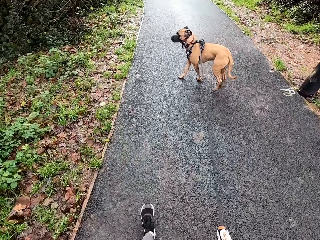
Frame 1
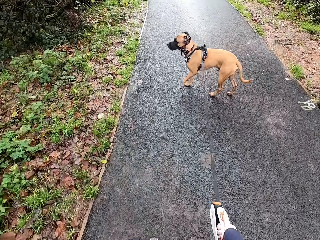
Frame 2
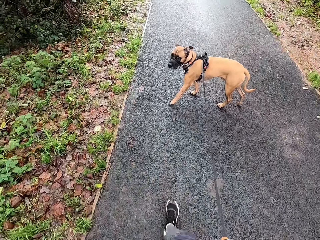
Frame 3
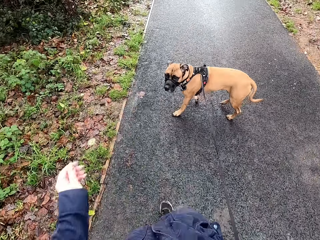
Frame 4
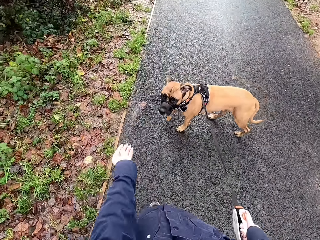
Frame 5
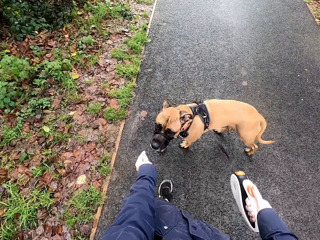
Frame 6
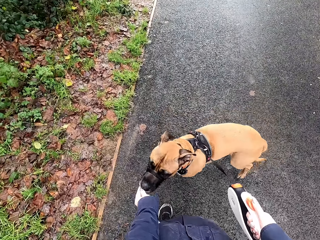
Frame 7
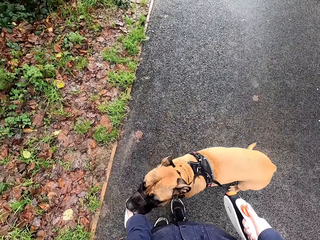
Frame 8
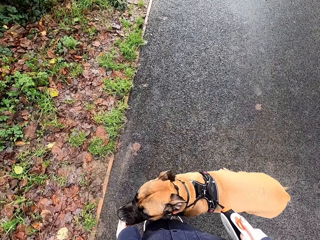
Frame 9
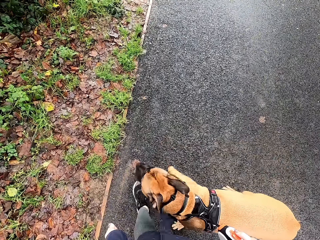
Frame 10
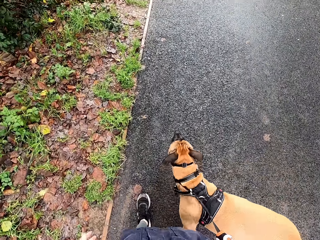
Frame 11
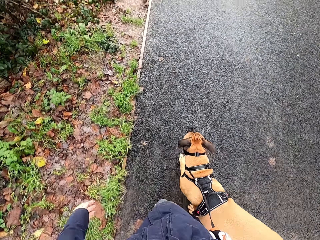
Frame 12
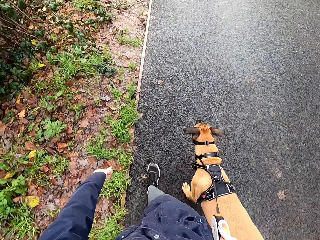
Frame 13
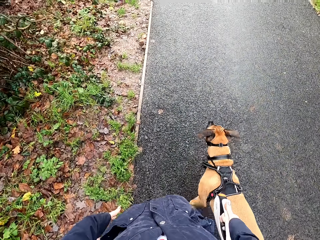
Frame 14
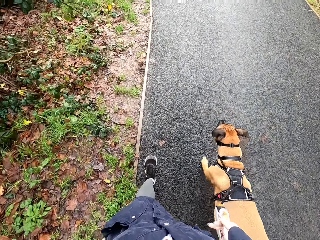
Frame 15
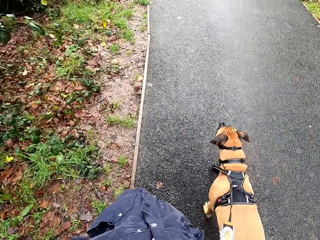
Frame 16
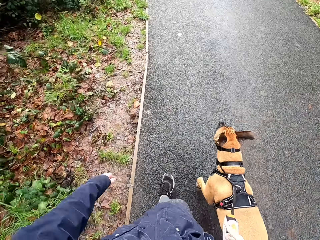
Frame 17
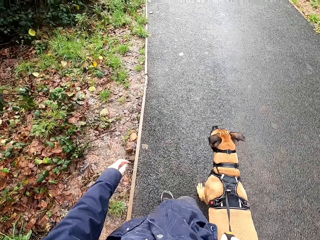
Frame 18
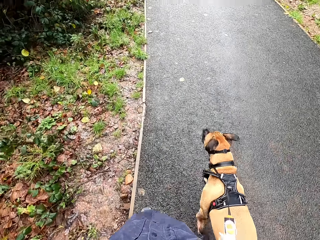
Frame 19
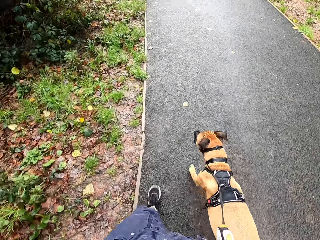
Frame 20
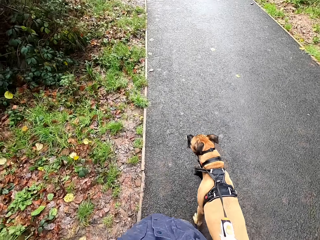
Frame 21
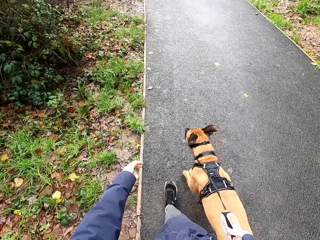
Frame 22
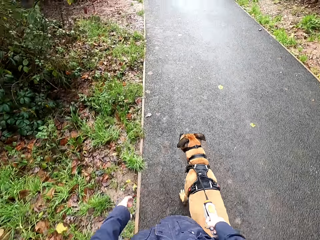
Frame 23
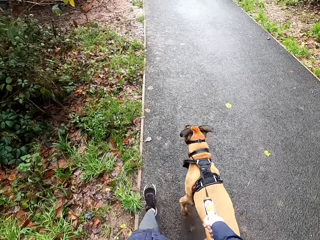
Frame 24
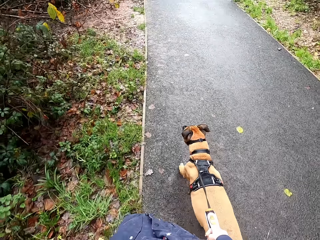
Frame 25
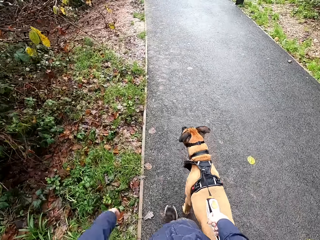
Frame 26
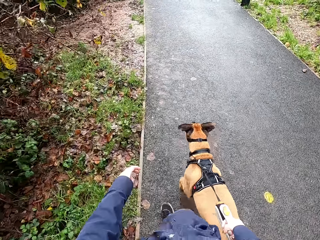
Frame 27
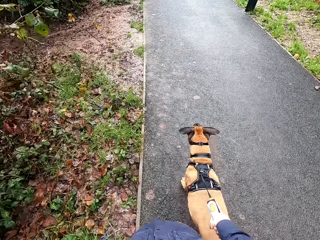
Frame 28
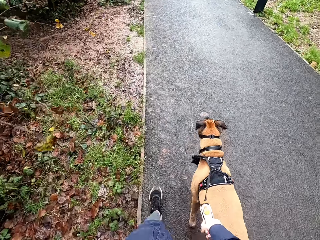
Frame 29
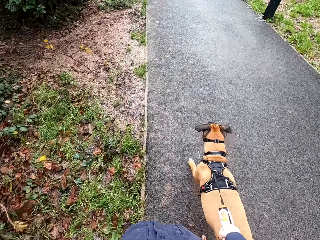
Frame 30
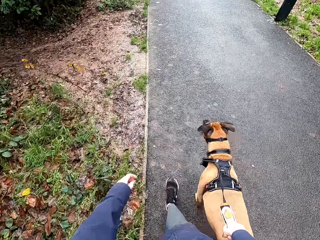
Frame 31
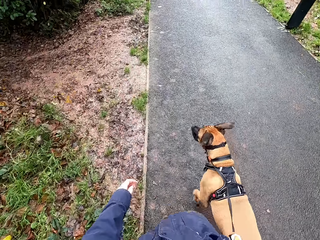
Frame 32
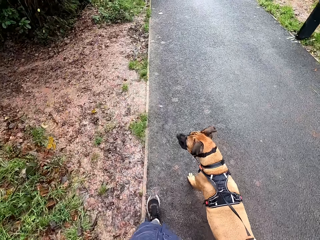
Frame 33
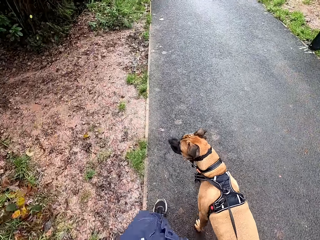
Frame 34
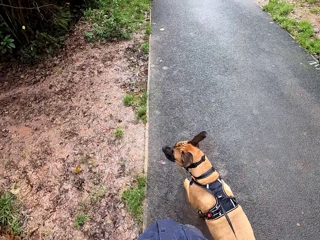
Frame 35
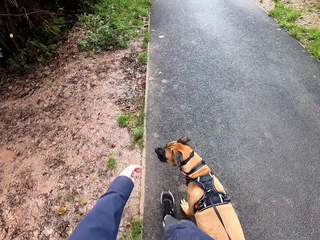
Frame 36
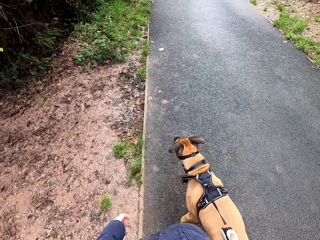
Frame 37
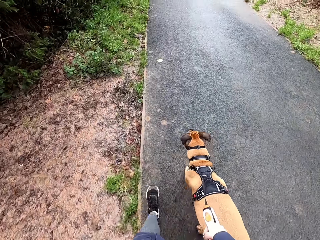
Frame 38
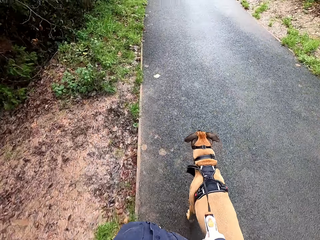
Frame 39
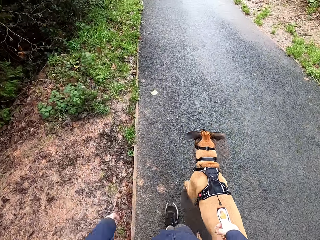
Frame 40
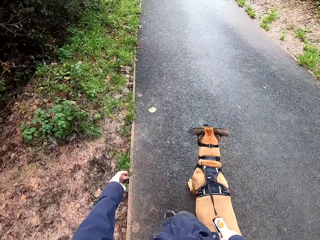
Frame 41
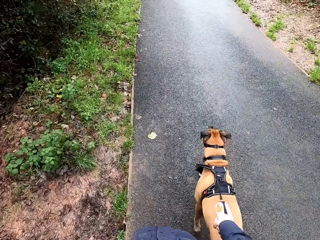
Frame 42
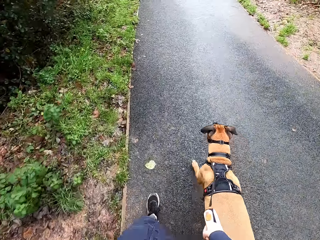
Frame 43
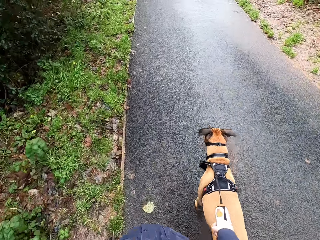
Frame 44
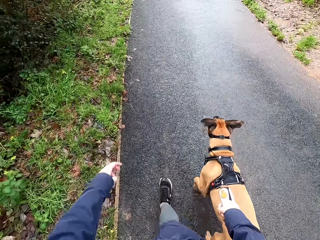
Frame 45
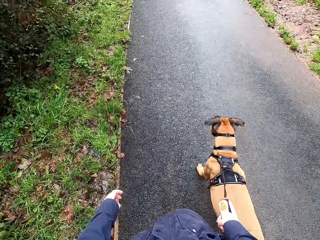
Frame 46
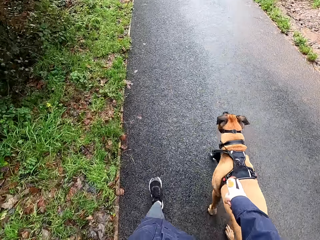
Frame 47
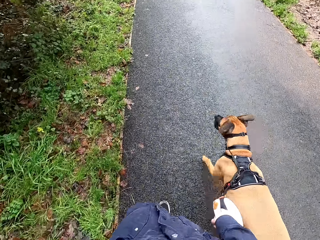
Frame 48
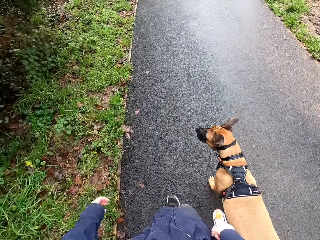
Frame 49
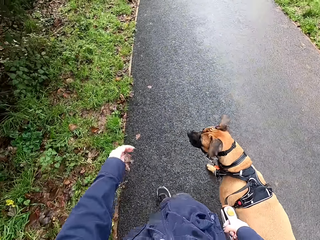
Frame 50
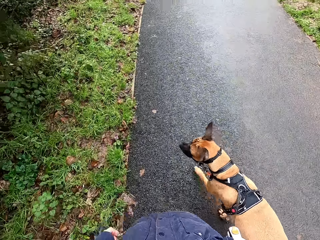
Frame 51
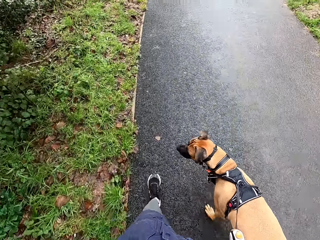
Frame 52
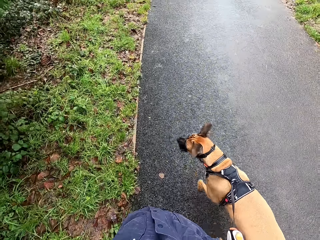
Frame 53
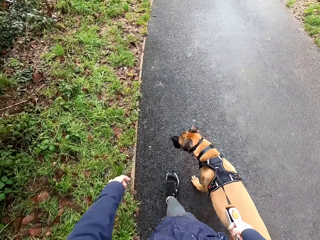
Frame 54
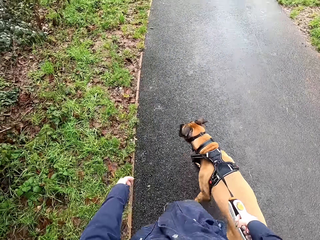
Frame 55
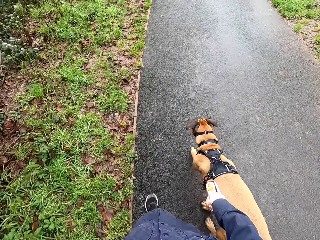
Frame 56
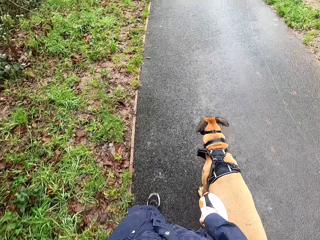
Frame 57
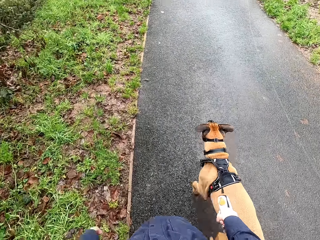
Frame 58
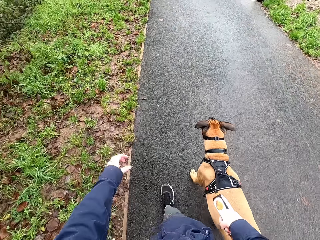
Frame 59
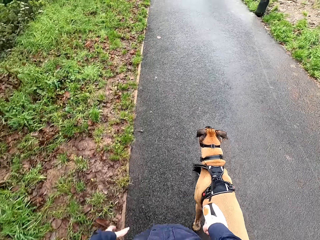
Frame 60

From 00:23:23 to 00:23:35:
The camera wearer feeds the dog feed with her left hand. She walks the dog with the dog leash in her right hand on the road pathway.

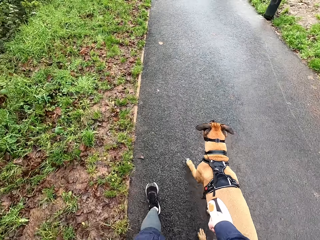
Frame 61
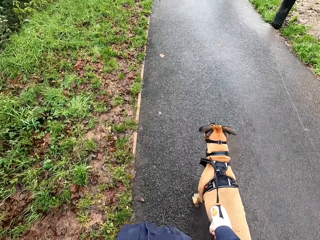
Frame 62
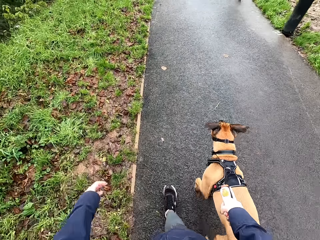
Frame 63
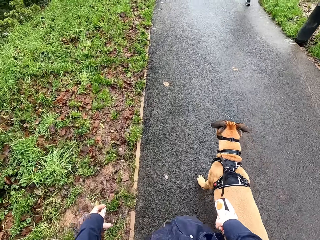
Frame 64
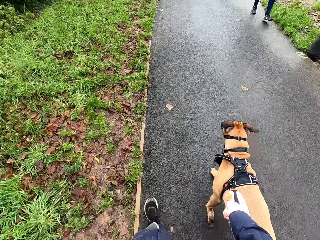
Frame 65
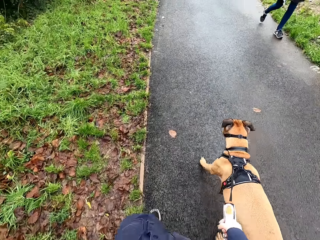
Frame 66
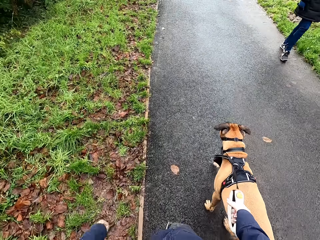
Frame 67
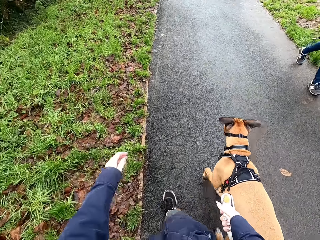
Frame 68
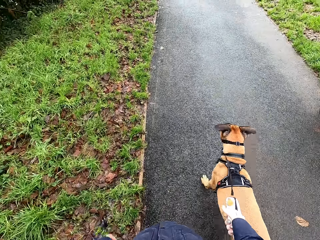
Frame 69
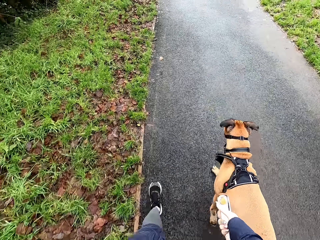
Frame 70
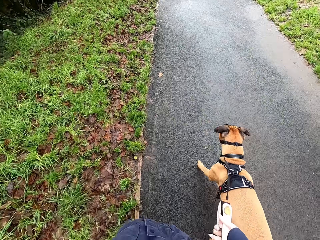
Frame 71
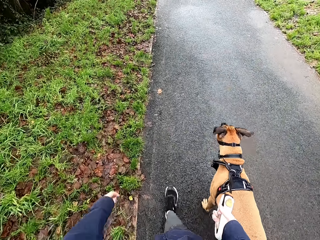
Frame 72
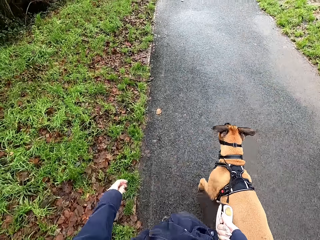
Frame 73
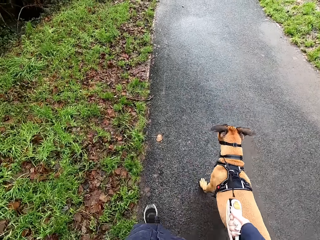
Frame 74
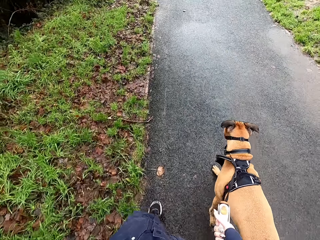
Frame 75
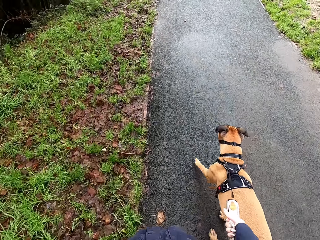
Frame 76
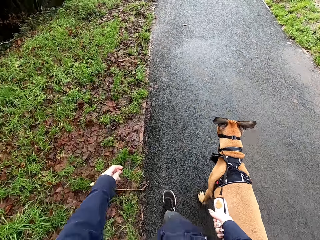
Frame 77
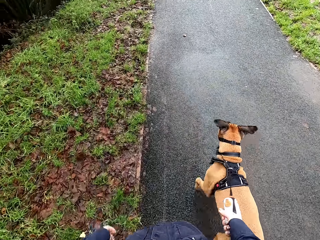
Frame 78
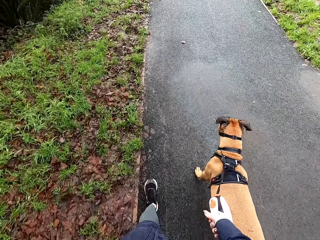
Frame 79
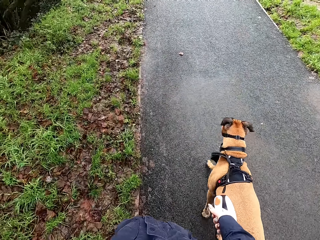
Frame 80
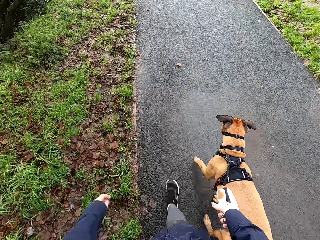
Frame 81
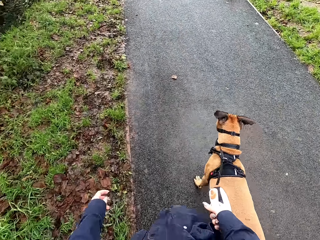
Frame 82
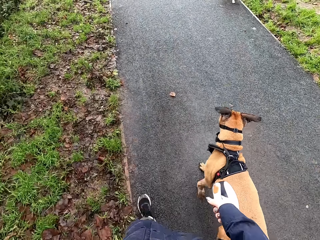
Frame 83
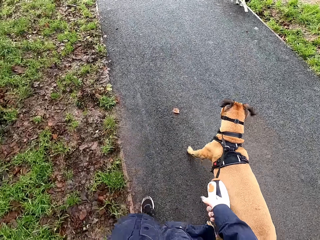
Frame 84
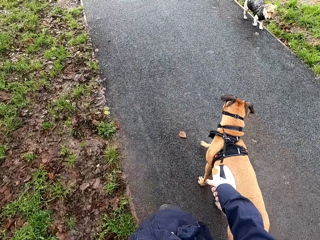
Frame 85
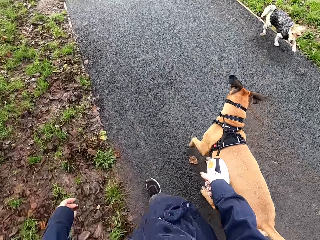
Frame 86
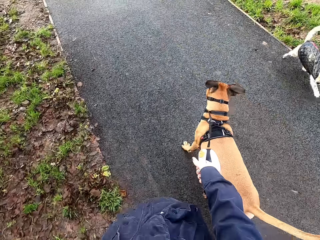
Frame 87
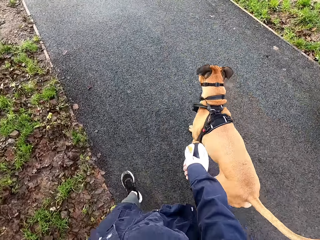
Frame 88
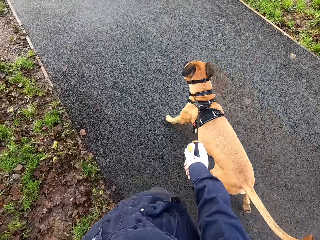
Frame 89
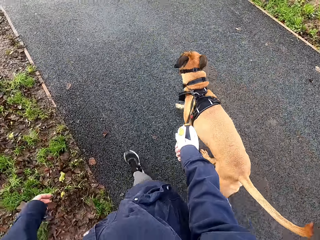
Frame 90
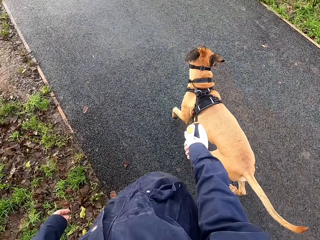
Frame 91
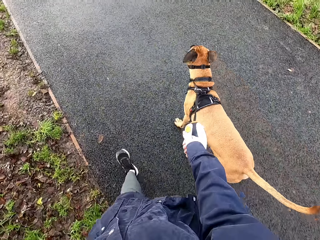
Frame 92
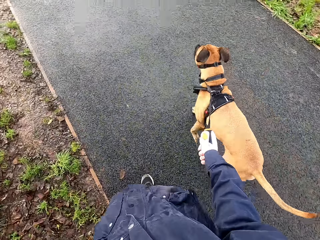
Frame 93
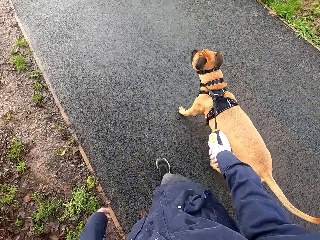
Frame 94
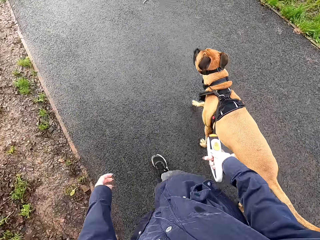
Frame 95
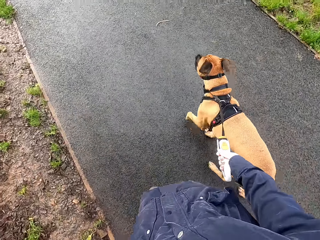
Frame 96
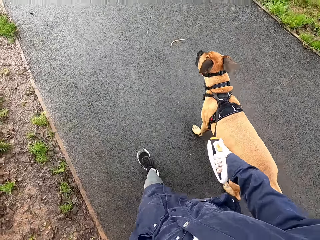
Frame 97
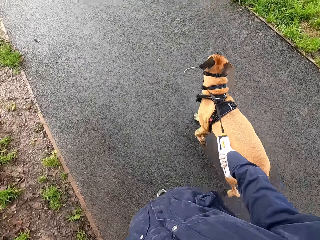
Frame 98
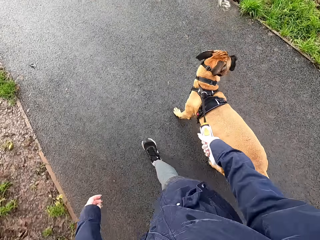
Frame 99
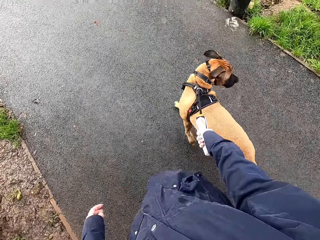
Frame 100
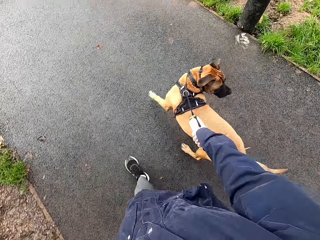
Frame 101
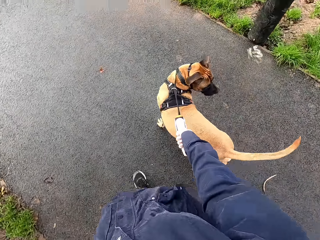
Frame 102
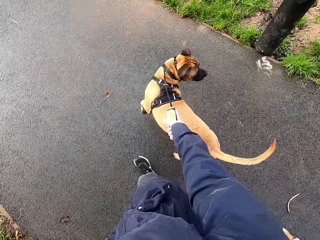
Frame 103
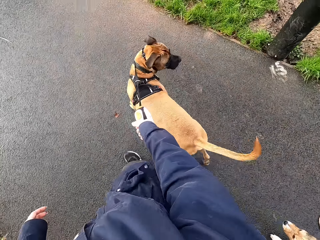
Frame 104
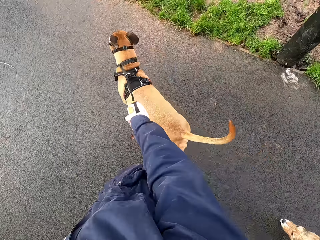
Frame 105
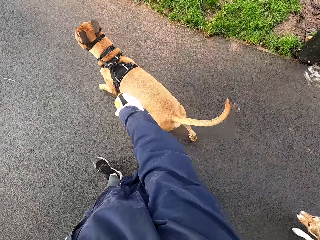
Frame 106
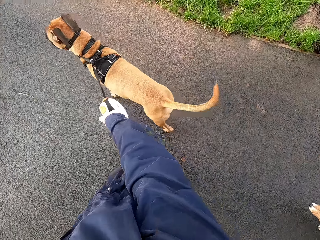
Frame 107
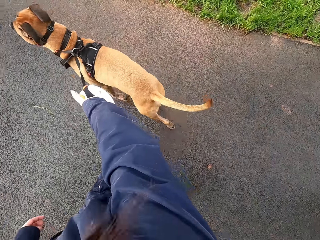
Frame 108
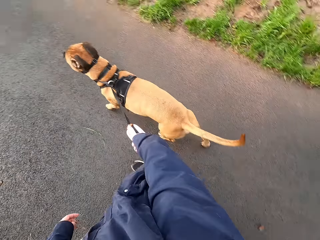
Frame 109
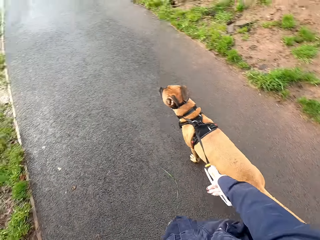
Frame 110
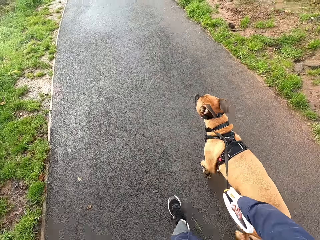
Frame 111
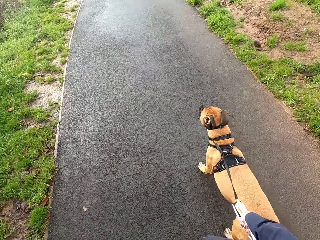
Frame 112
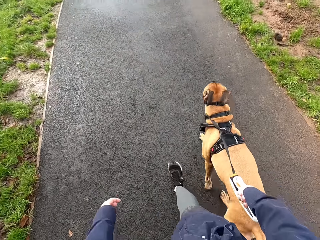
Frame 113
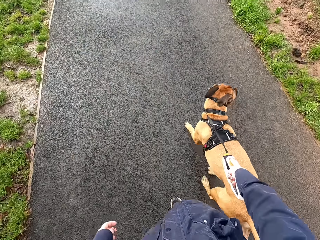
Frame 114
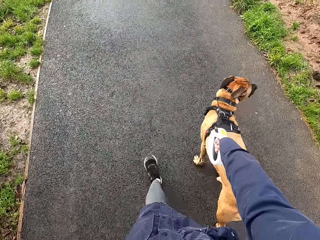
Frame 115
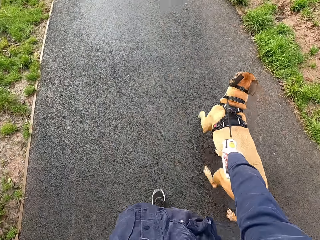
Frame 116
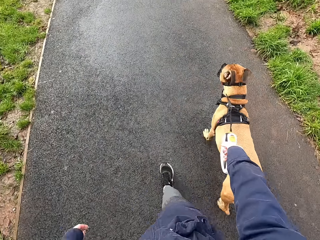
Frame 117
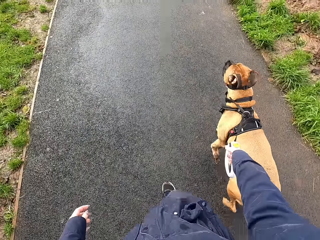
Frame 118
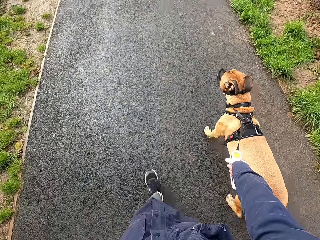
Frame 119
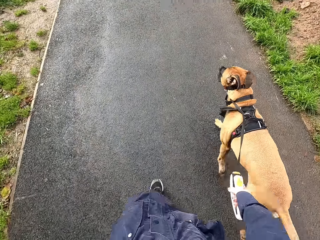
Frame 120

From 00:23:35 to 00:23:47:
A dog passes by the camera wearer. The camera wearer walks the other dog with the dog leash in her right hand on the road pathway.
